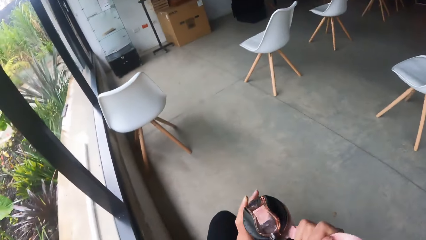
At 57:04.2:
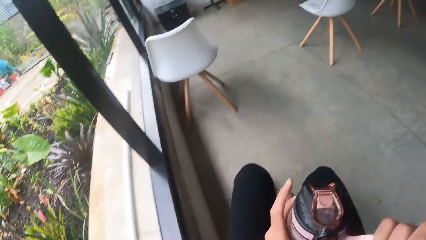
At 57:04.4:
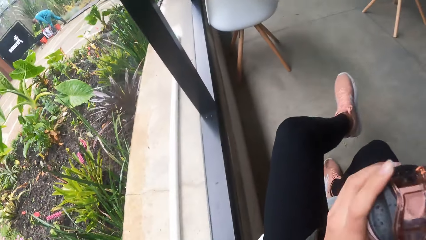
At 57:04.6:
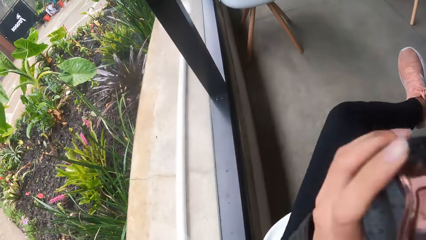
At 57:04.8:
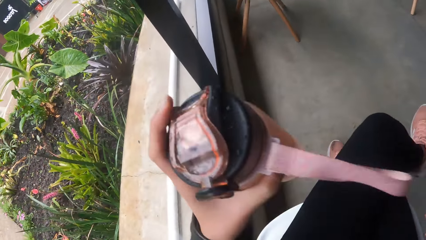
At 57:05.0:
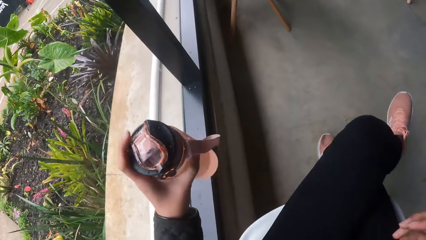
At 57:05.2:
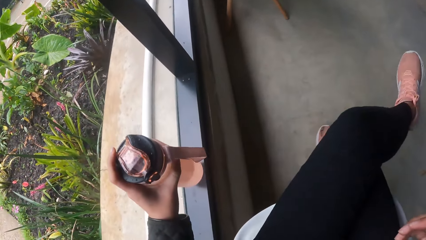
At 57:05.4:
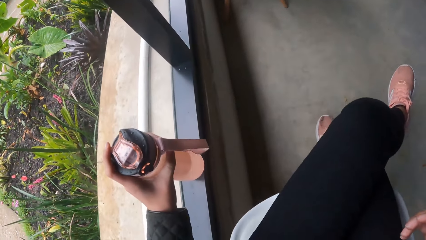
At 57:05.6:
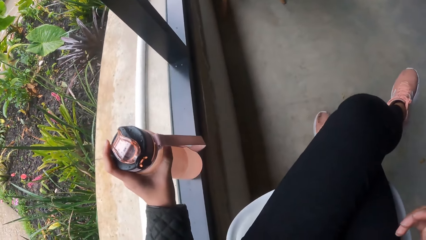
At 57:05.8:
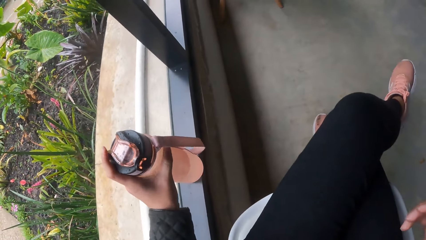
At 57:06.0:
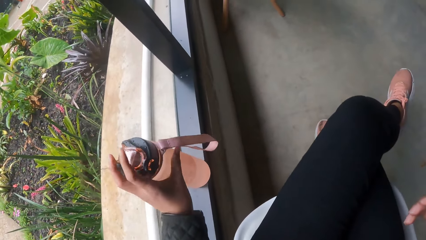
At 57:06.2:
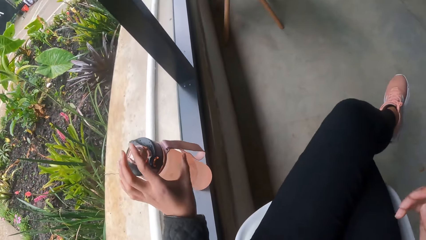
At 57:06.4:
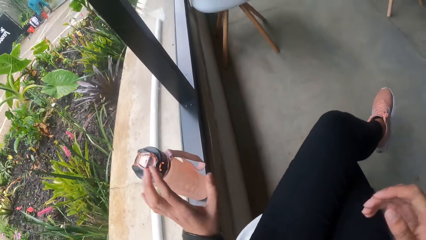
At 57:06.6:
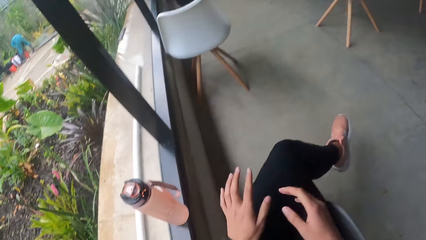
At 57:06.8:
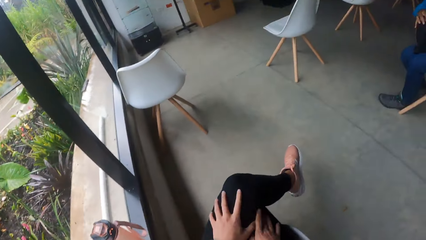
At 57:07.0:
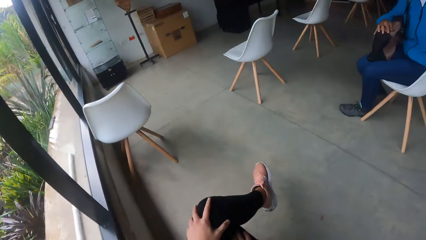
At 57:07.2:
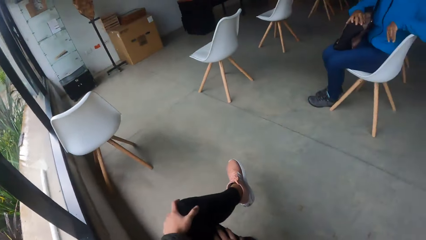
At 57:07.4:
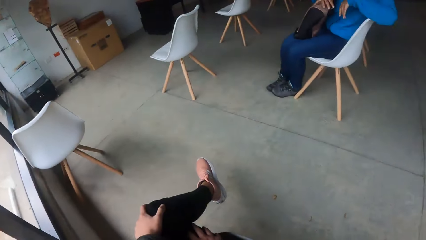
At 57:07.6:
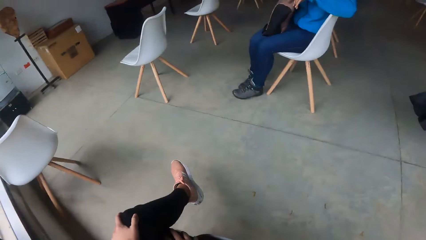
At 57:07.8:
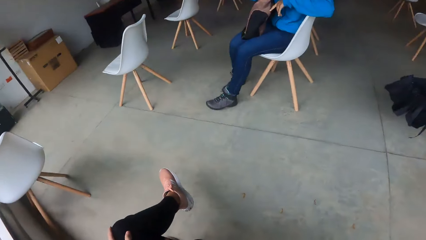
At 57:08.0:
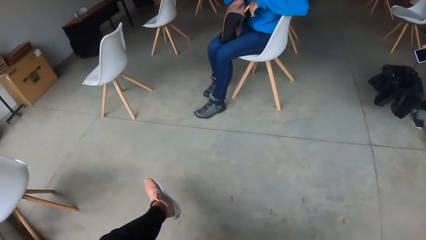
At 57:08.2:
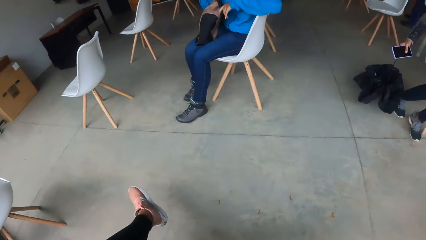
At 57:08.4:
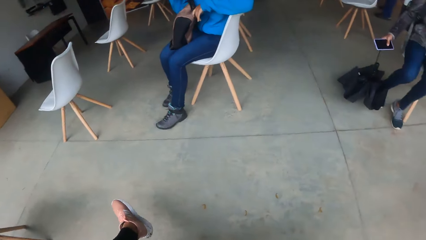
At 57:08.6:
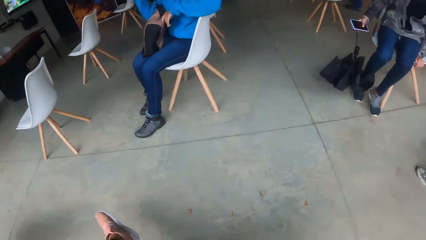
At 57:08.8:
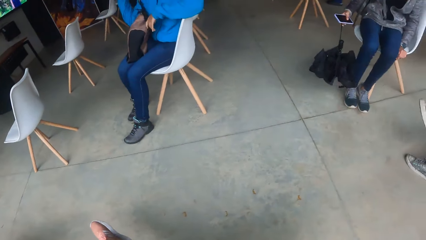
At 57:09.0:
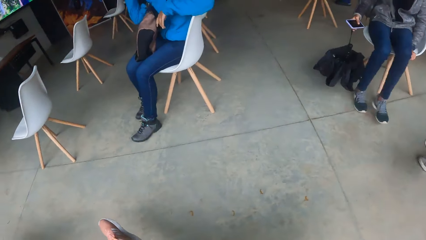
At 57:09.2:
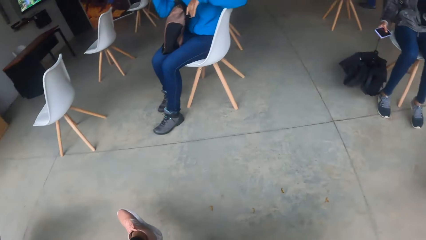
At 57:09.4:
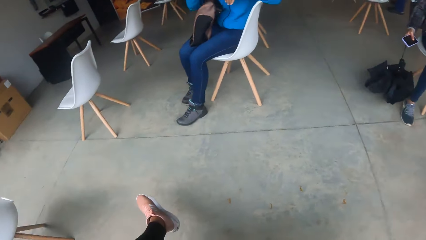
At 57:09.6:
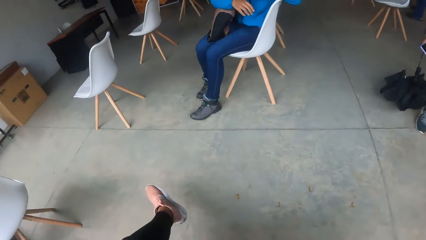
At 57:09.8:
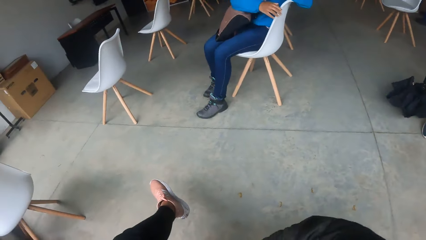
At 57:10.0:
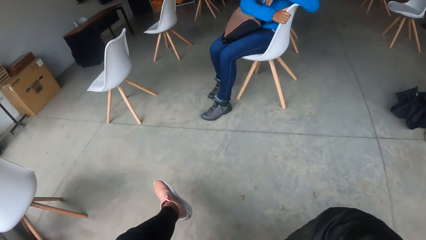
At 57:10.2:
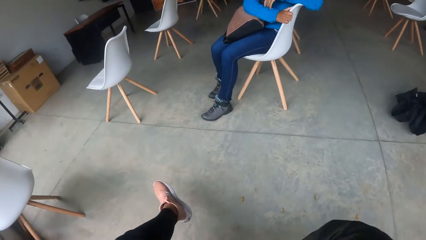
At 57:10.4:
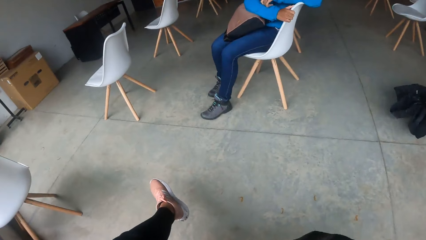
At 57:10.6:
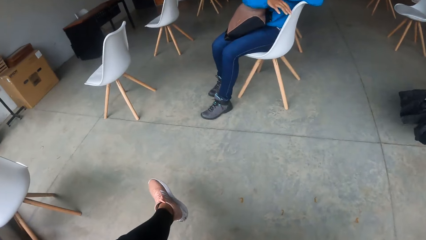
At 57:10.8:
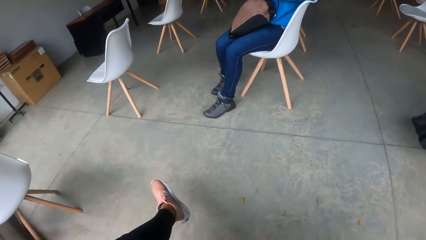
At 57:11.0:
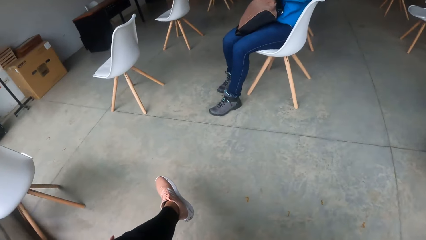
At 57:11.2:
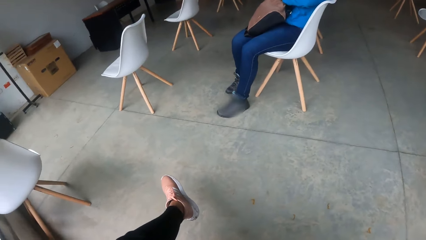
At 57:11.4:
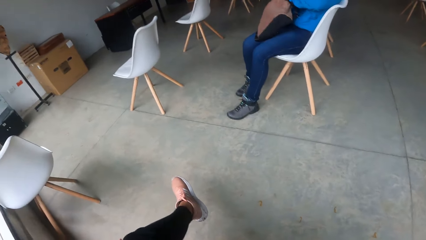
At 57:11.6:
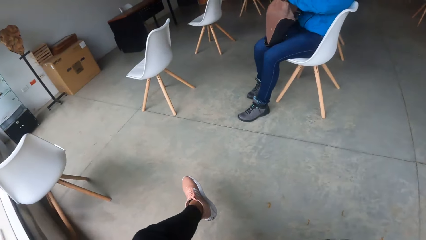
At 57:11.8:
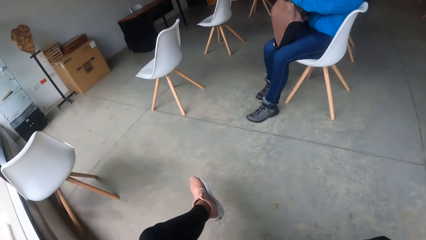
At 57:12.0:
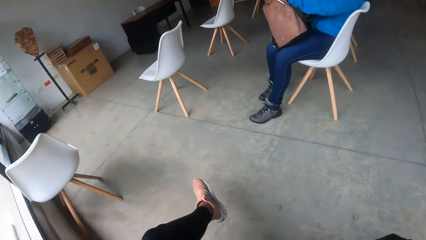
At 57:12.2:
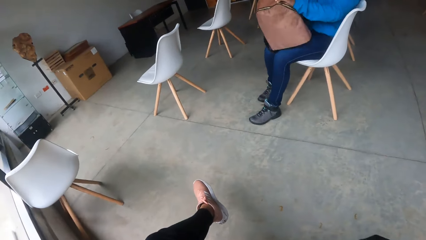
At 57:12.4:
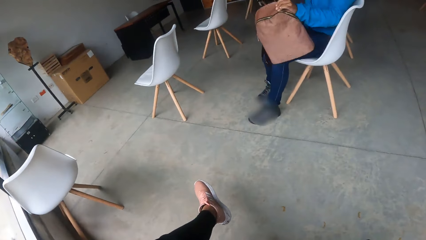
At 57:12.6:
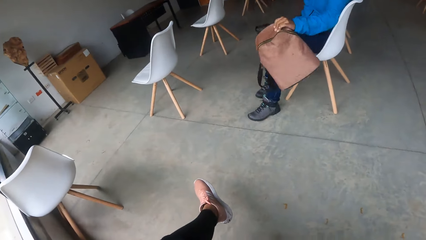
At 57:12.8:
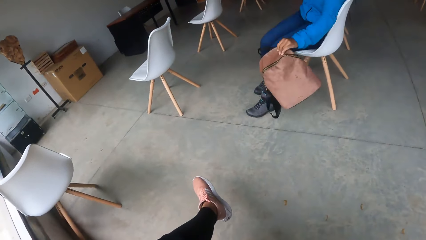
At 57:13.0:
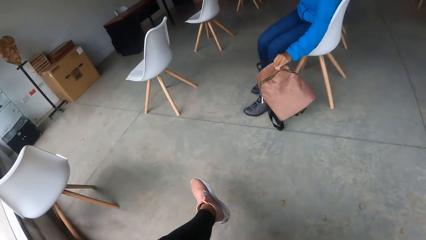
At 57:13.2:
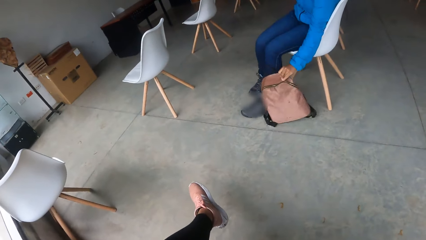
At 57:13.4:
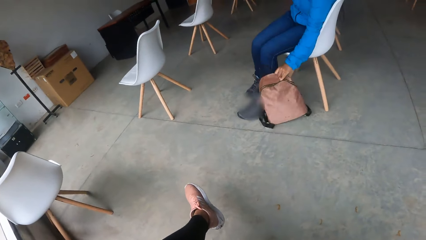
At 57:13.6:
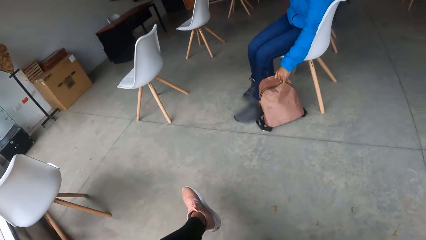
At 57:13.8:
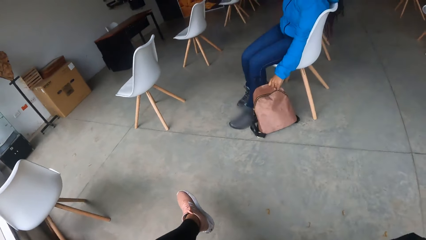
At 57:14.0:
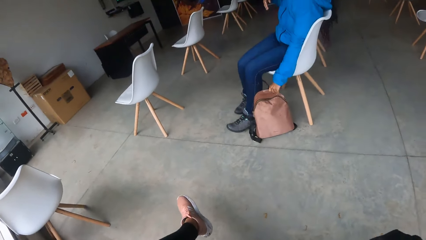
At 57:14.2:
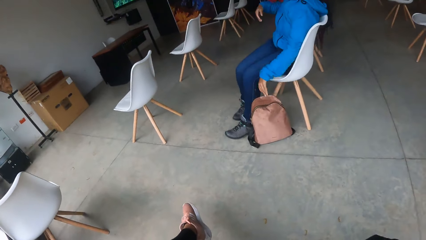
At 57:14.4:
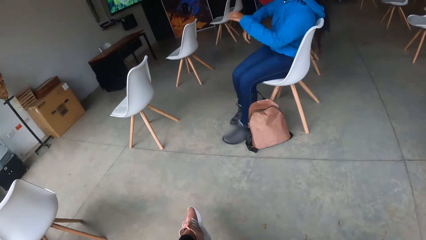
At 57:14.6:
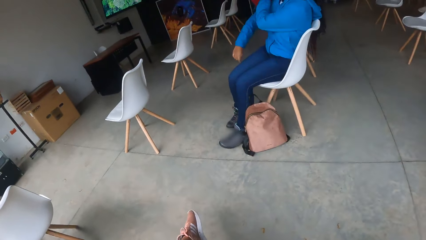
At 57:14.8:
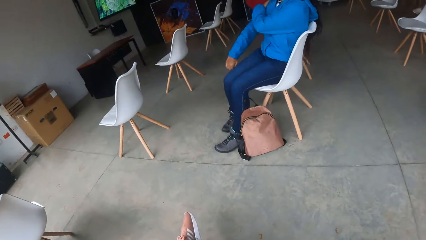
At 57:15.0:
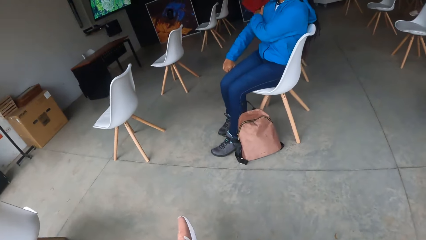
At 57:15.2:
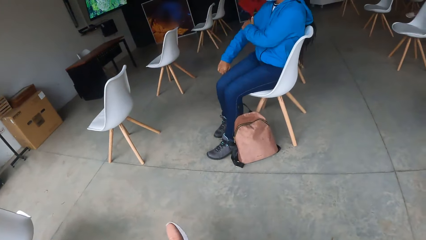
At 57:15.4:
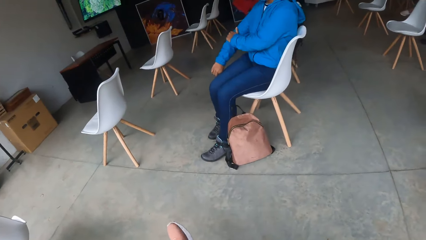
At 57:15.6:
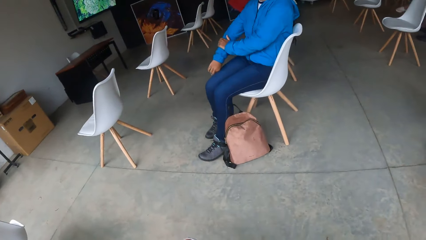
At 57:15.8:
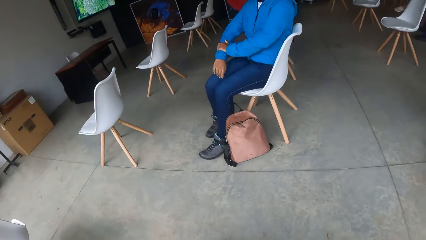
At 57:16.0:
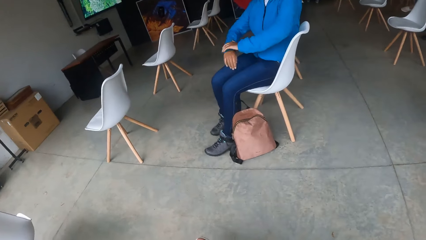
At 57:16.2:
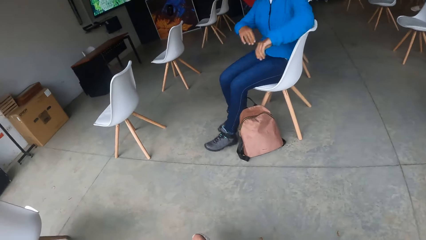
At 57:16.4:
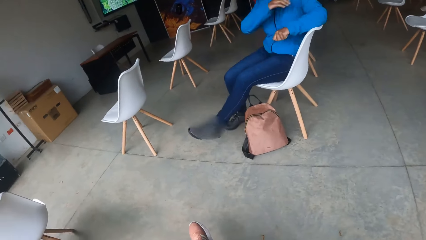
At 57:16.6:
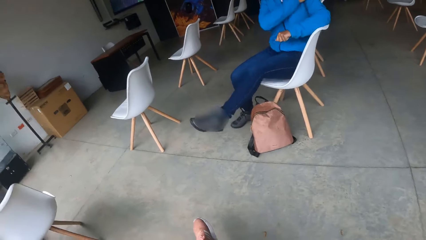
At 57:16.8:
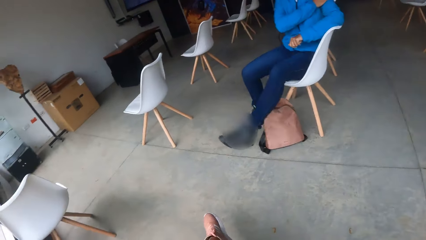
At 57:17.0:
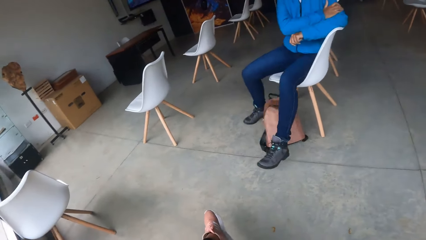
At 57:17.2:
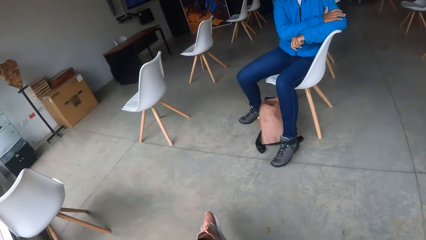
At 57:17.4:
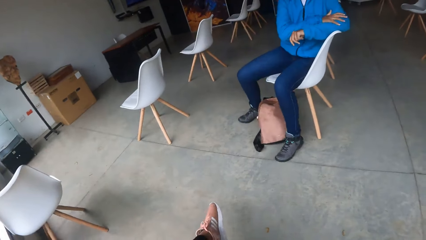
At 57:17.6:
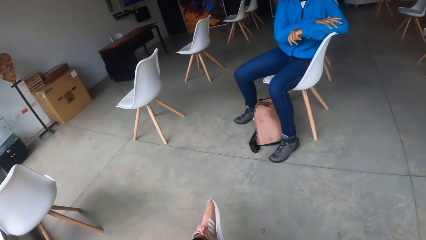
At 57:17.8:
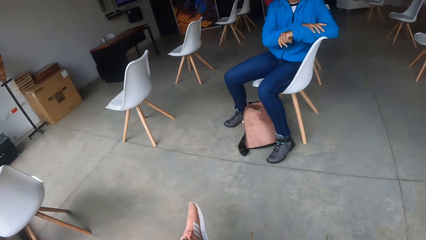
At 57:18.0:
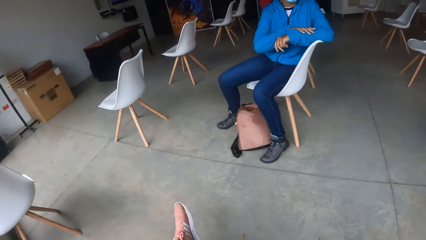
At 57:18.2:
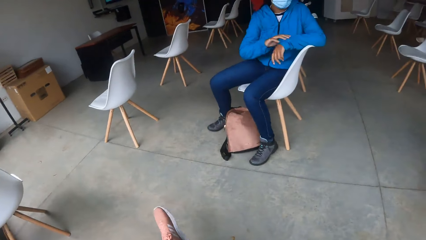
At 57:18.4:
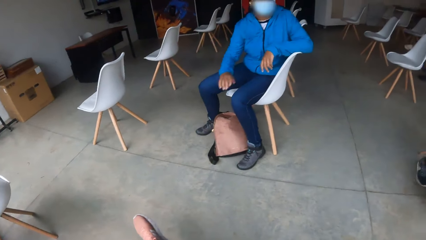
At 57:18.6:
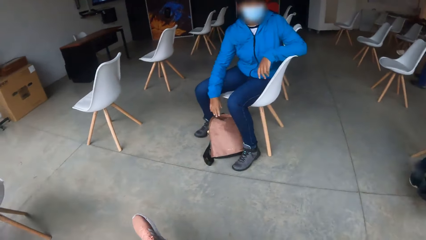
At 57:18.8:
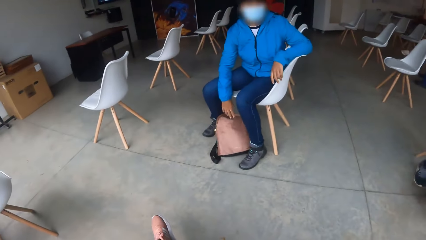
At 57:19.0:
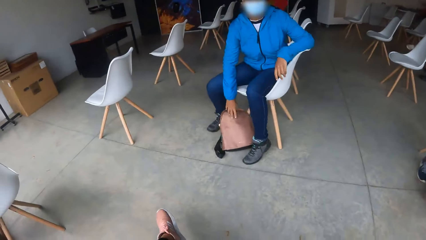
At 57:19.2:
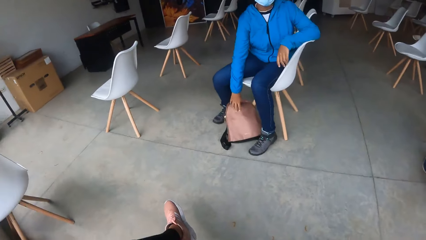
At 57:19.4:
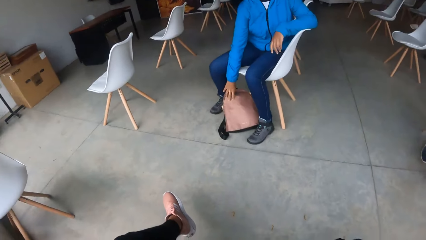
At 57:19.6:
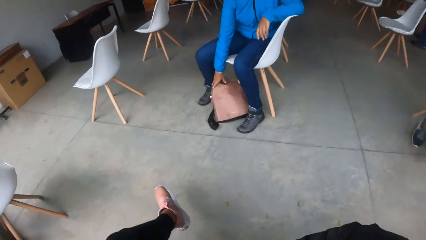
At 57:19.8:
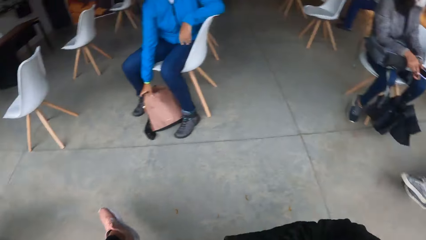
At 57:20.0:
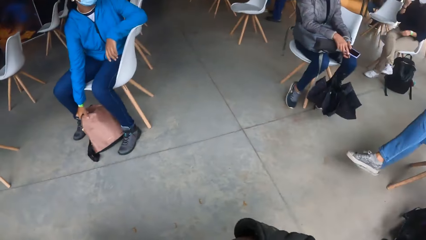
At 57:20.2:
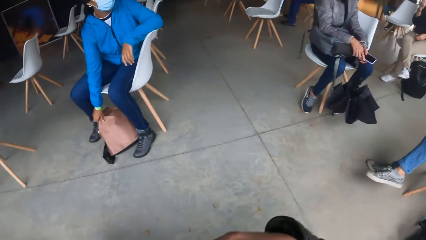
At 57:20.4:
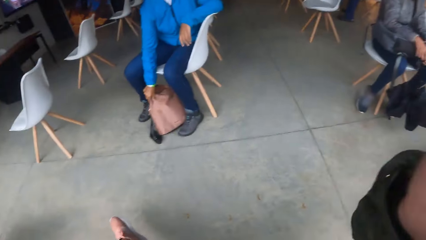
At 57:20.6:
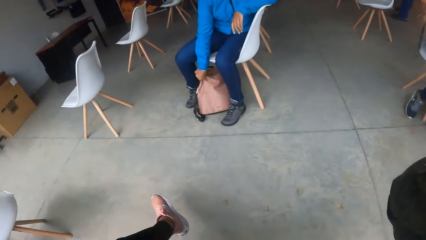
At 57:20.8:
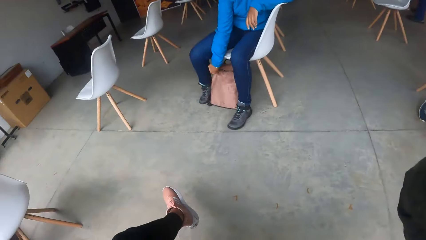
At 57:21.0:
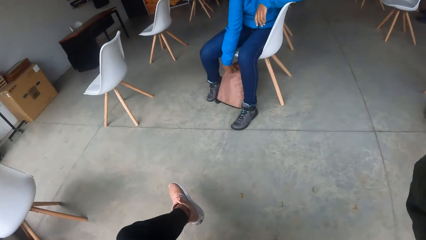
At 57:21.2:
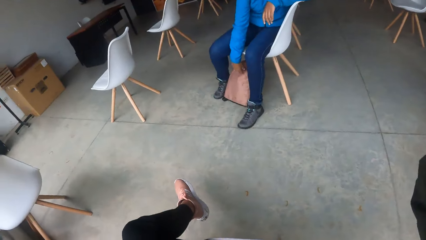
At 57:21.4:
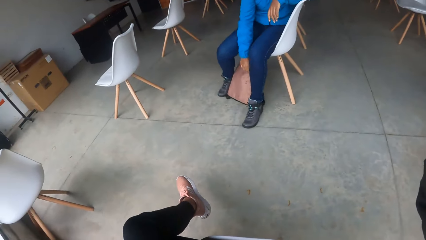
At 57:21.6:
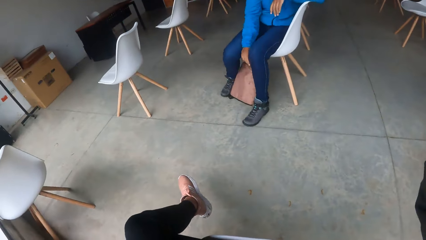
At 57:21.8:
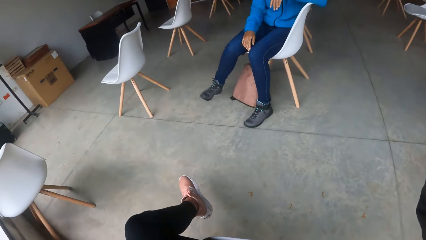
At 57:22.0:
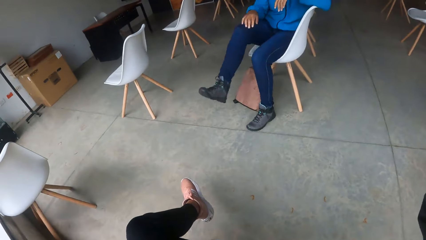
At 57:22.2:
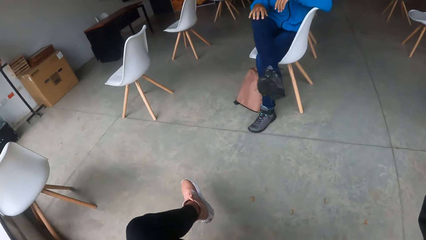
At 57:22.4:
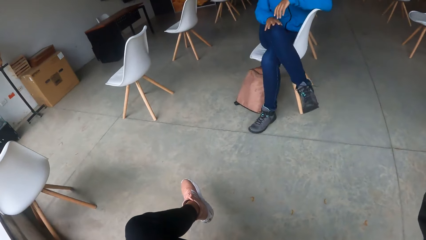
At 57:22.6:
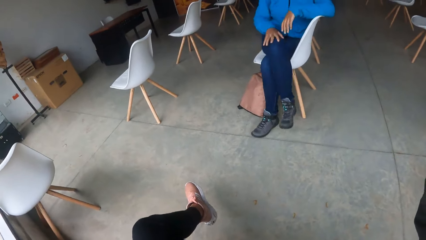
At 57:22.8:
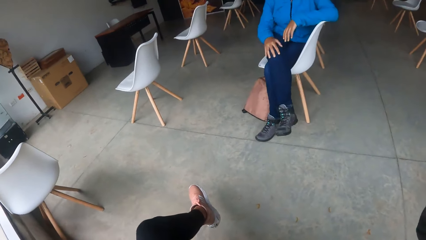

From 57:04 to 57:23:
The camera wearer switches the water bottle from her right hand to her left hand. A woman holds the bottle with both hands. The camera wearer drops the water bottle on a window. The woman places the bottle on the window with the left hand. The women sit on chairs. Another woman touches the chair with the right hand. The women do something. The other woman drops a bag in her left hand on the floor. A woman wipes the pullover with the left hand. The other woman turns around. The other woman adjusts the bag on the floor with her right hand.
